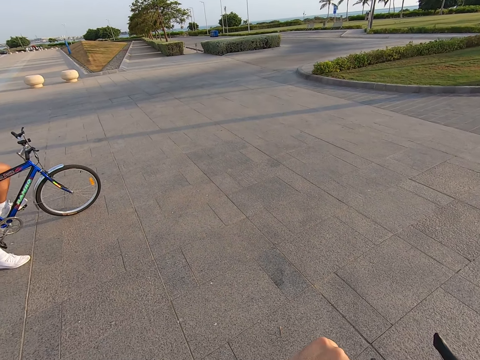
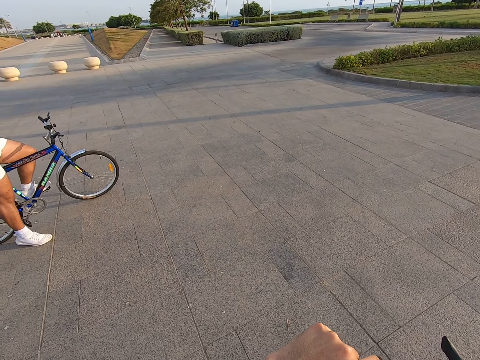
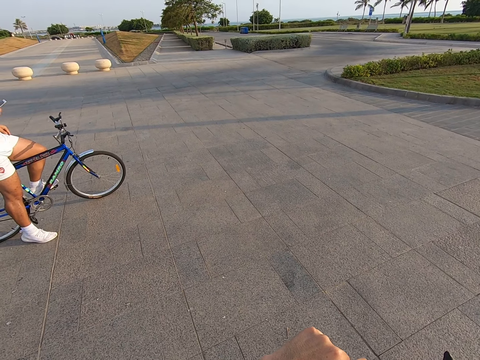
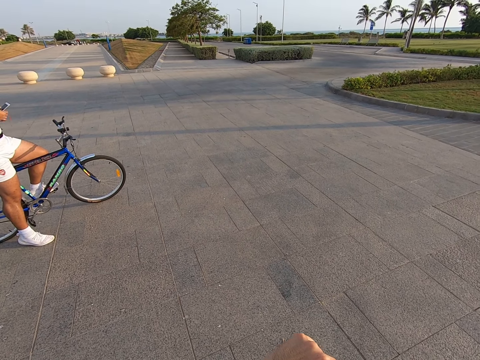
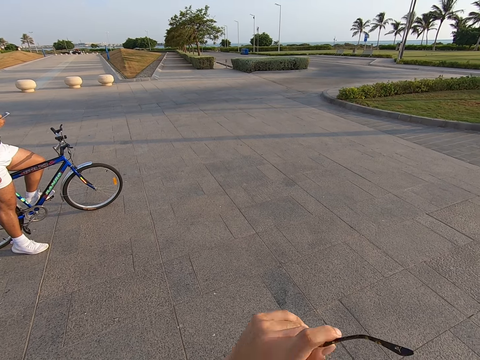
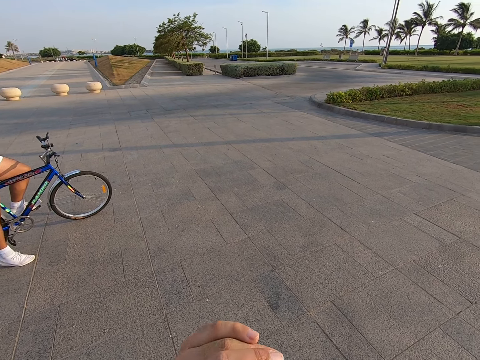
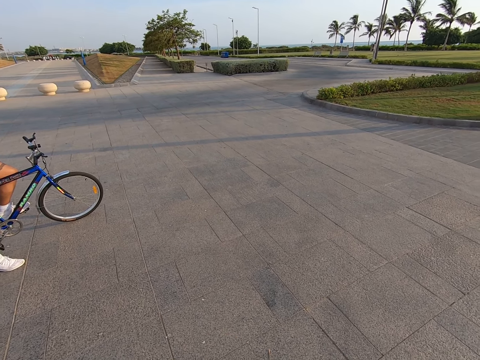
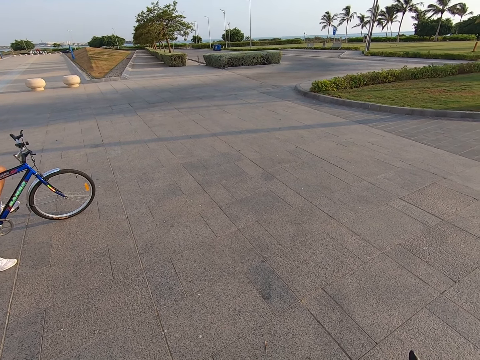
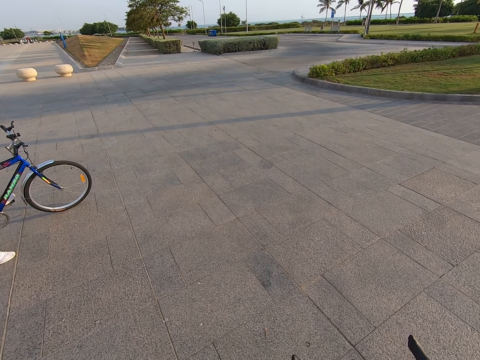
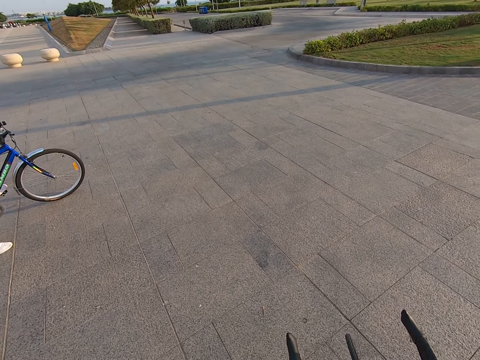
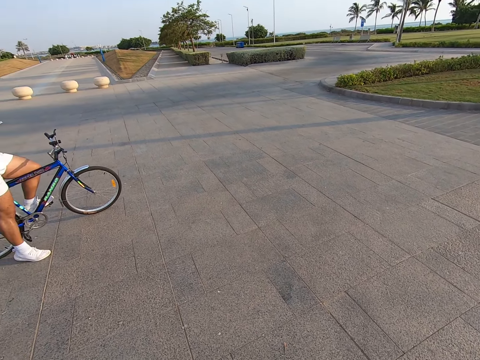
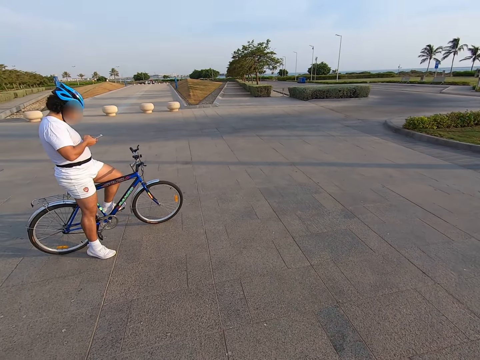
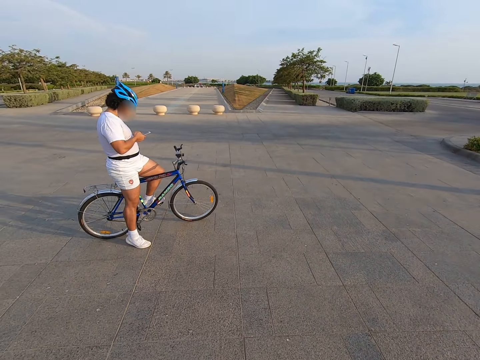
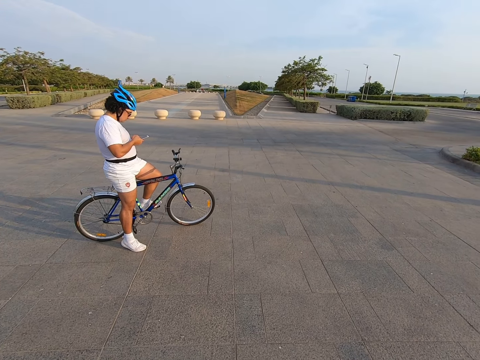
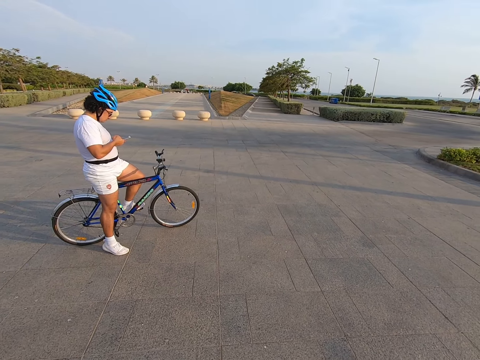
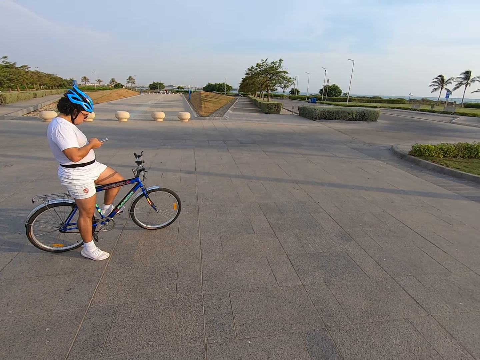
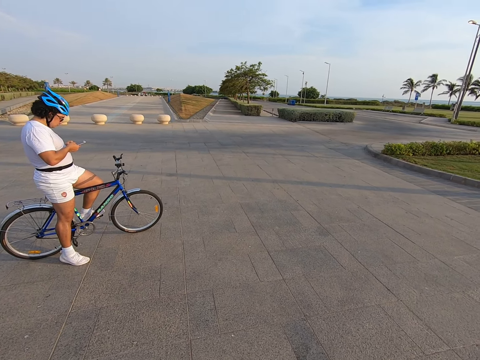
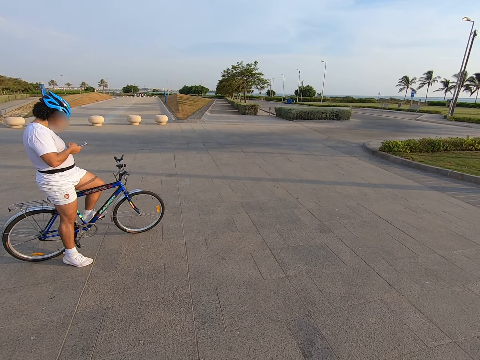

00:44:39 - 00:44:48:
A man uses a phone.

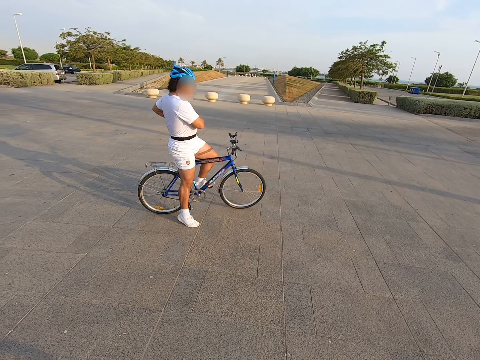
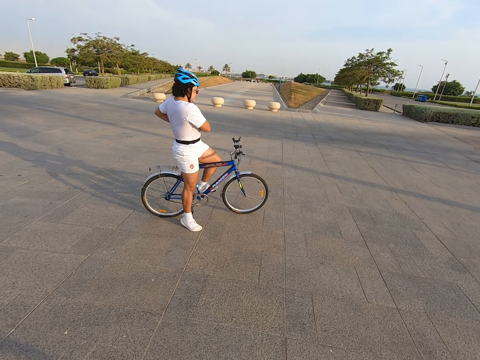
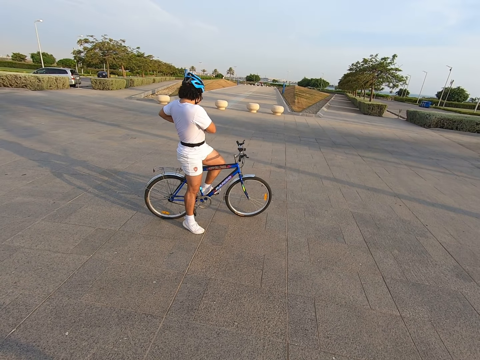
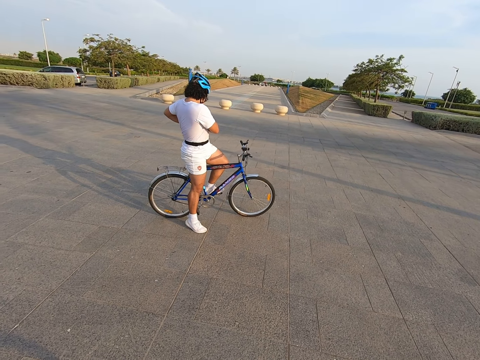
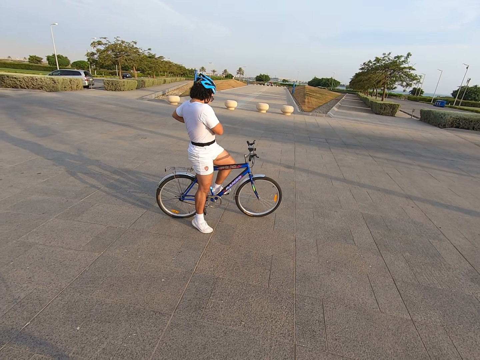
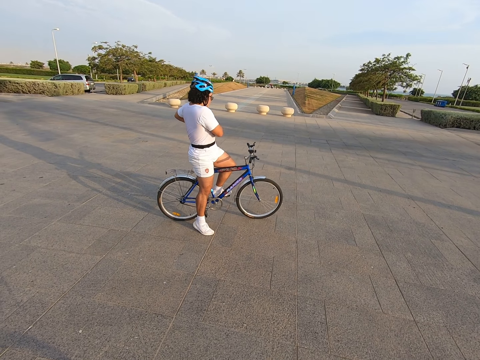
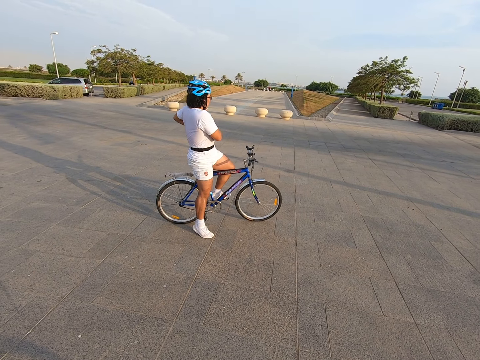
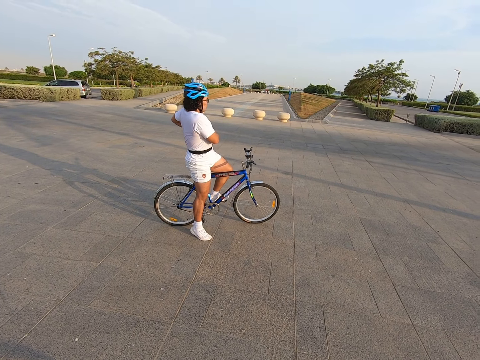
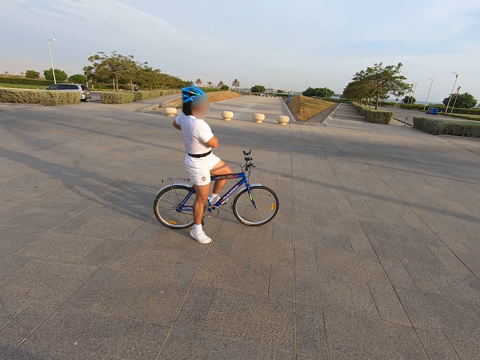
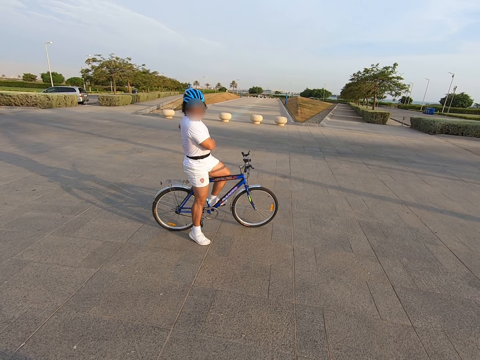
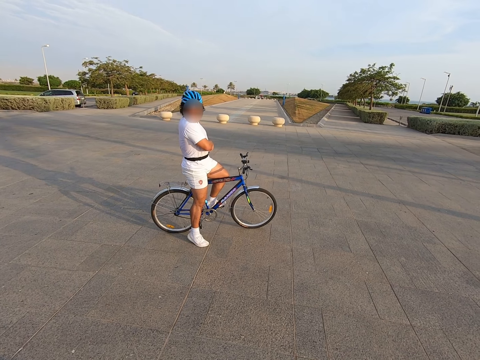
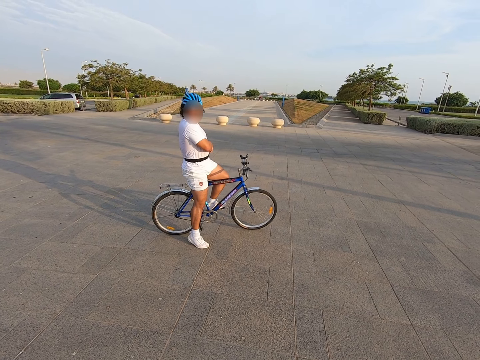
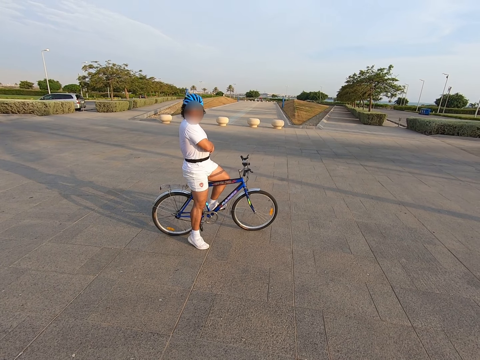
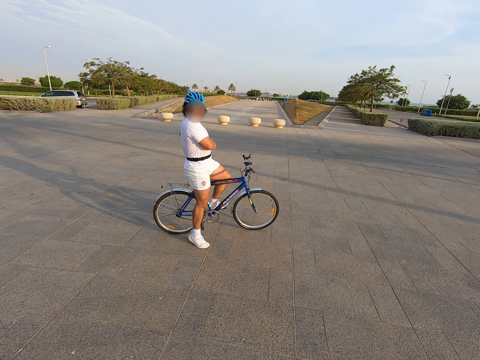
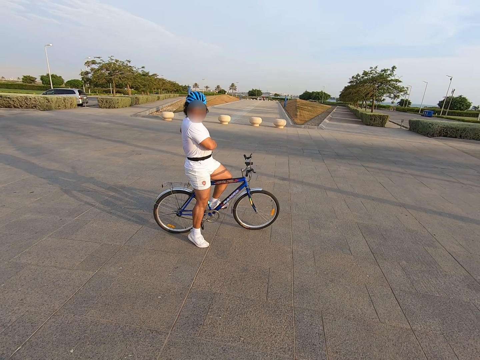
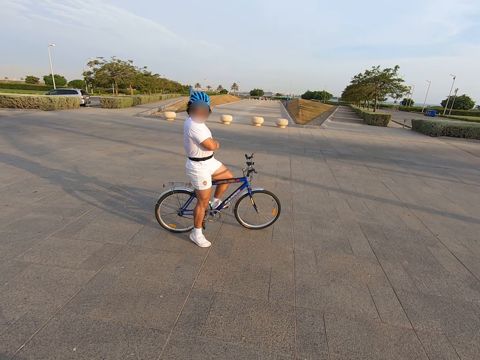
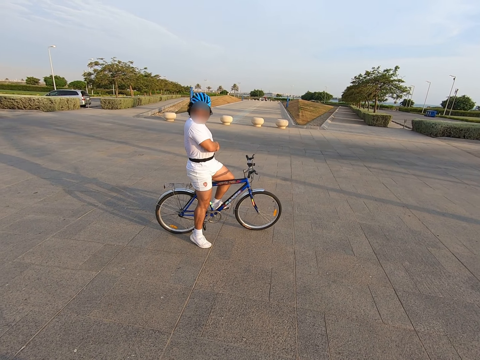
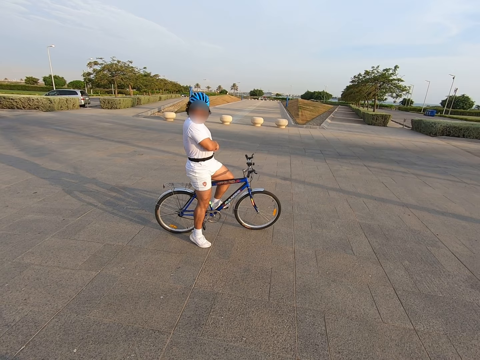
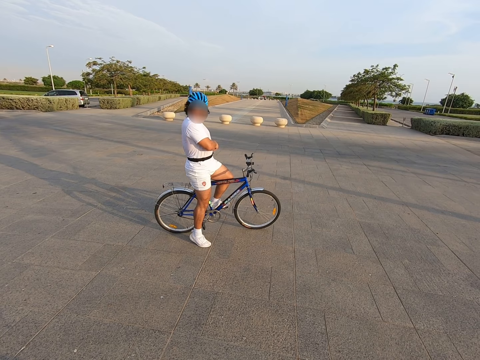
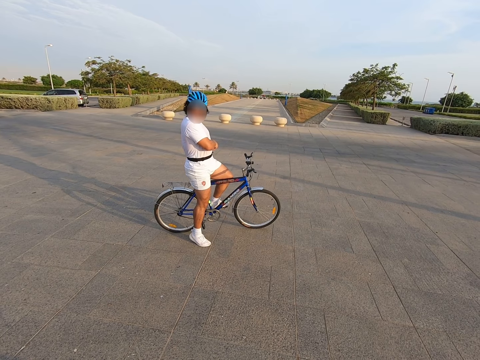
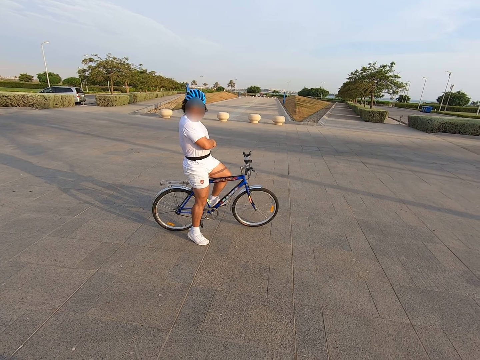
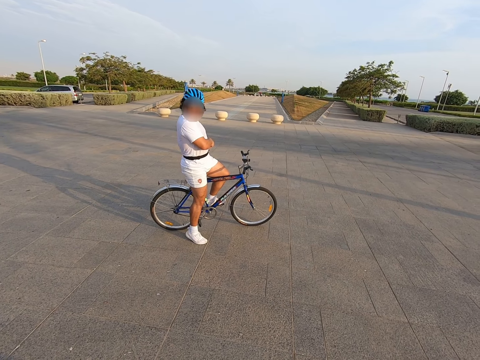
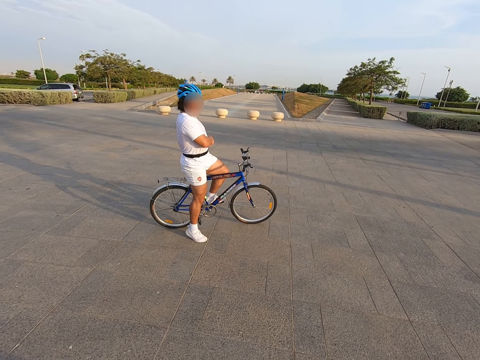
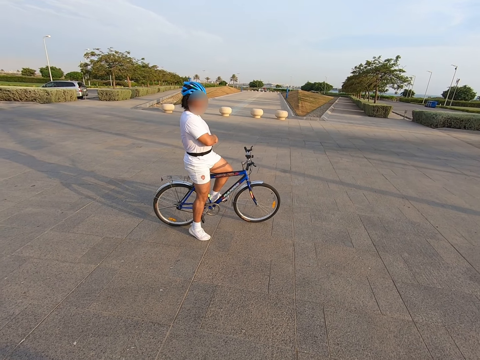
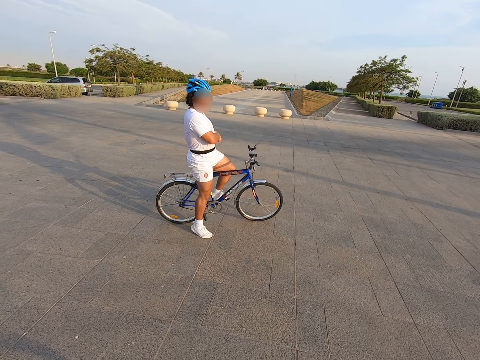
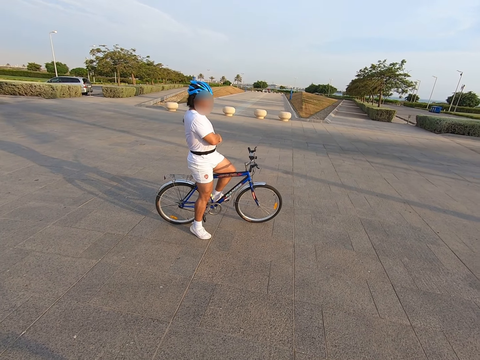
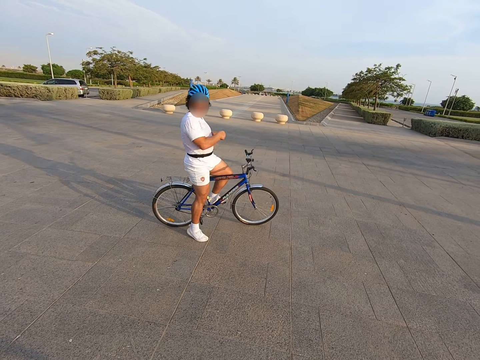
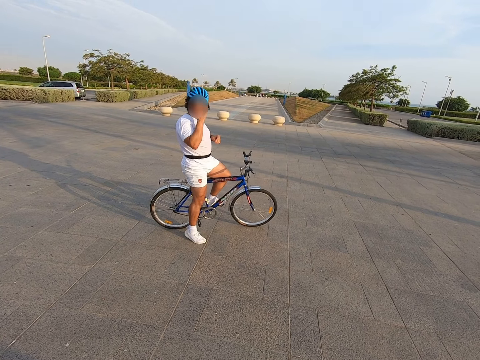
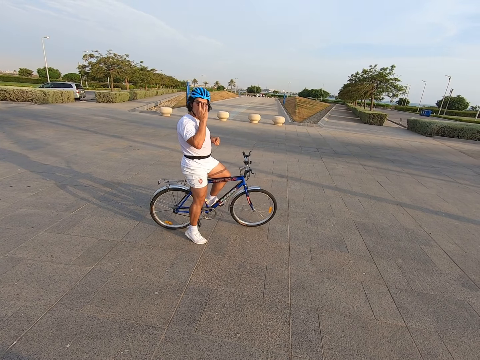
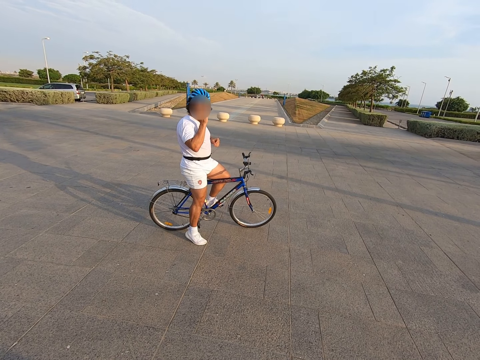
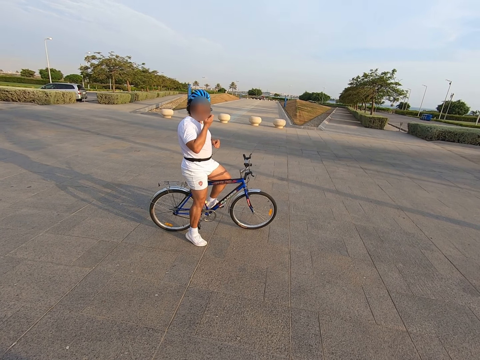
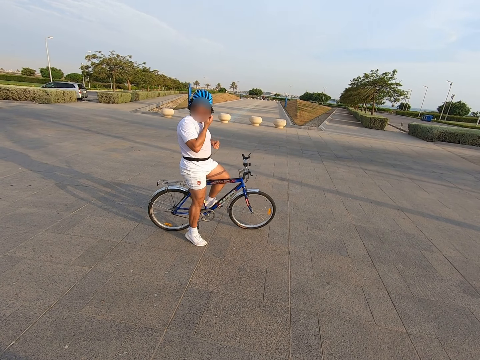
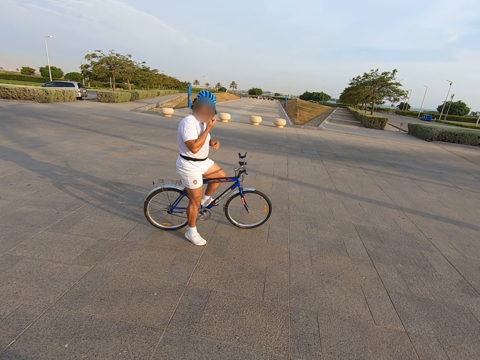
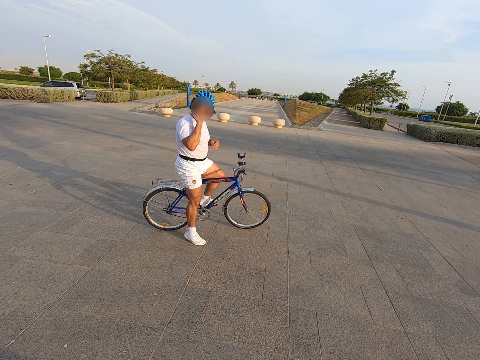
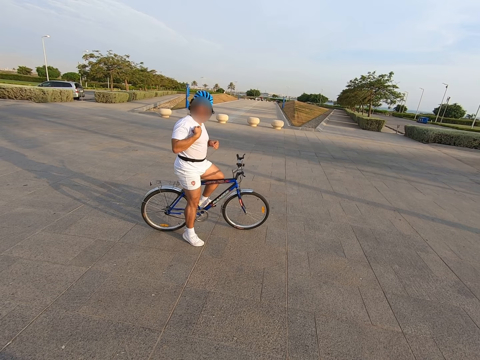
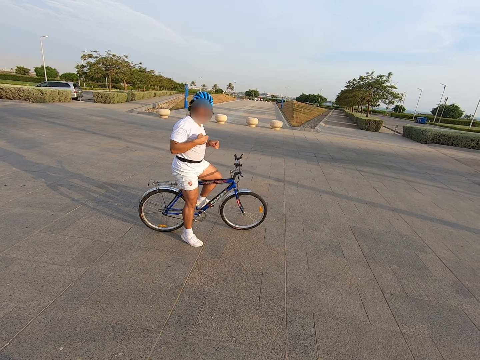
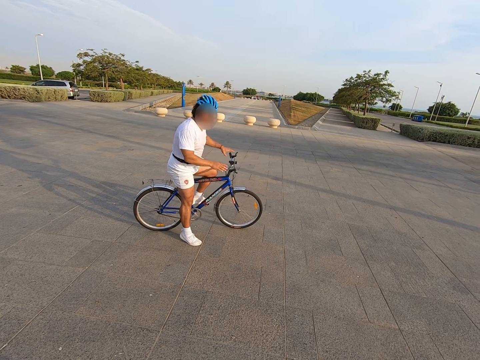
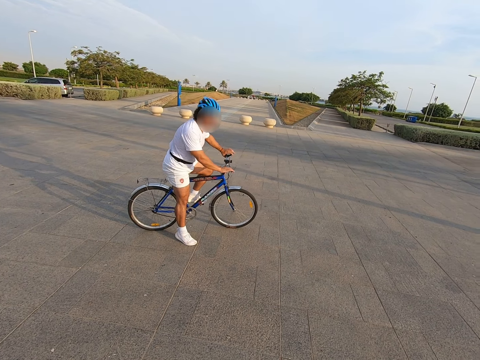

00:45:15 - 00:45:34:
A man puts a phone in the pocket. The man puts his phone in the pocket.
